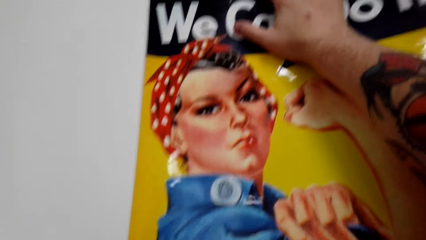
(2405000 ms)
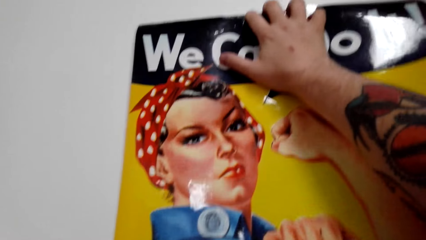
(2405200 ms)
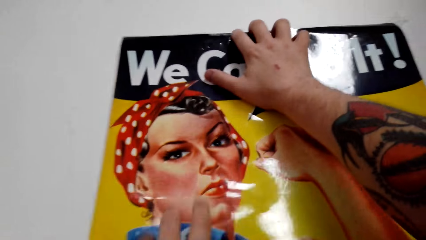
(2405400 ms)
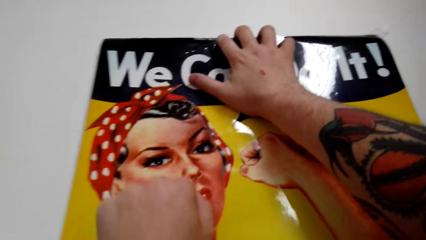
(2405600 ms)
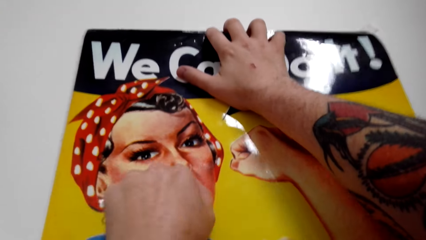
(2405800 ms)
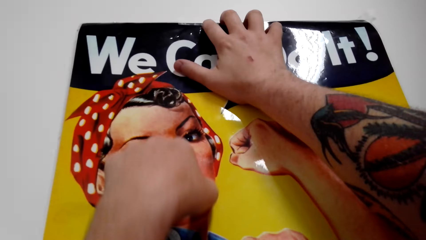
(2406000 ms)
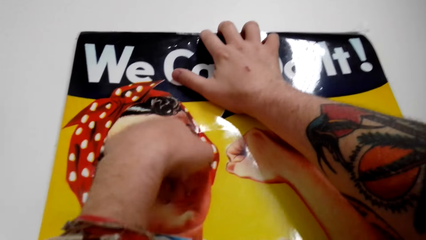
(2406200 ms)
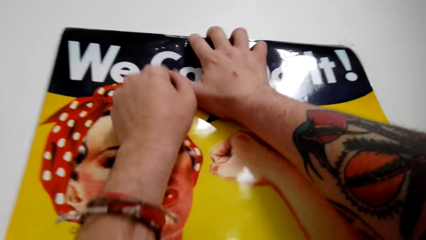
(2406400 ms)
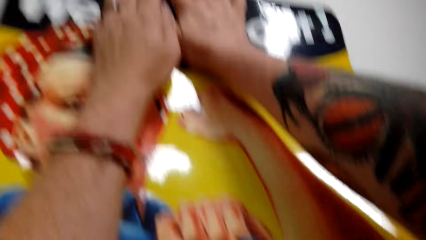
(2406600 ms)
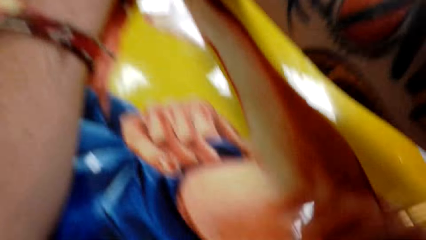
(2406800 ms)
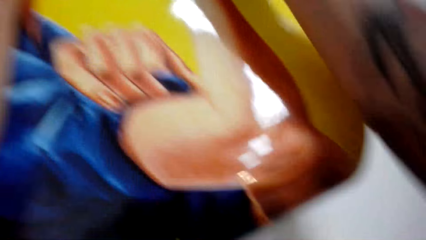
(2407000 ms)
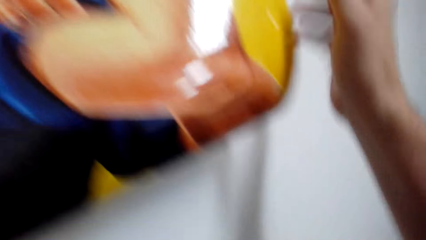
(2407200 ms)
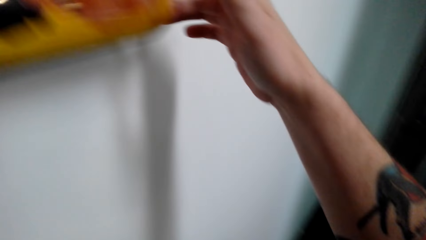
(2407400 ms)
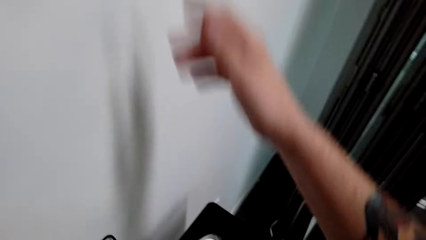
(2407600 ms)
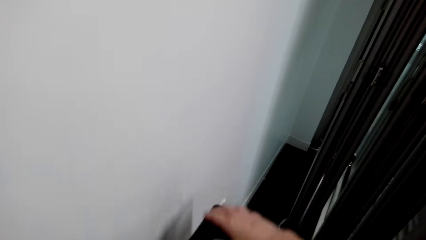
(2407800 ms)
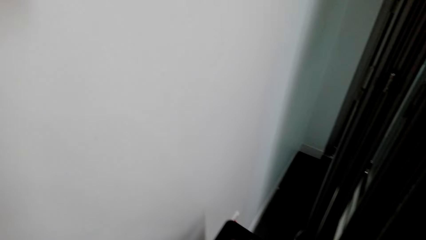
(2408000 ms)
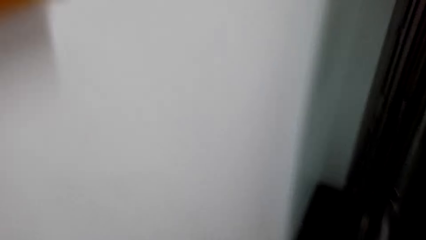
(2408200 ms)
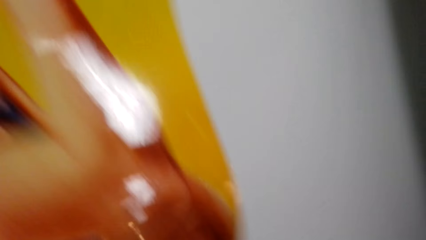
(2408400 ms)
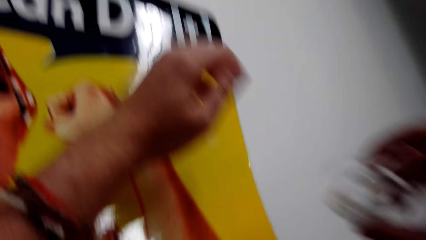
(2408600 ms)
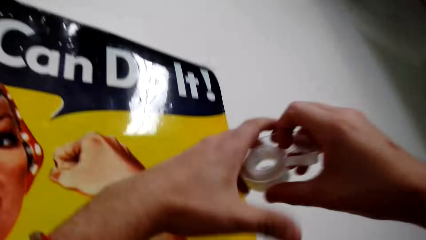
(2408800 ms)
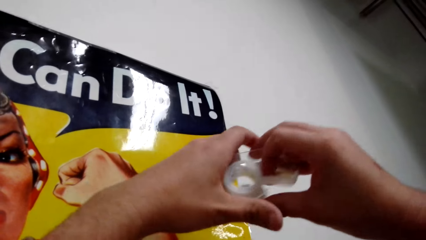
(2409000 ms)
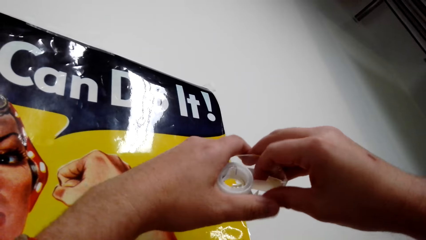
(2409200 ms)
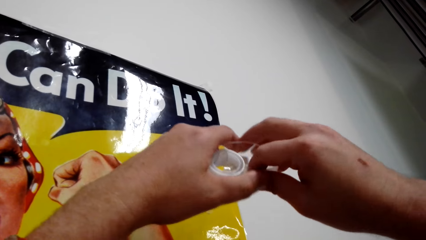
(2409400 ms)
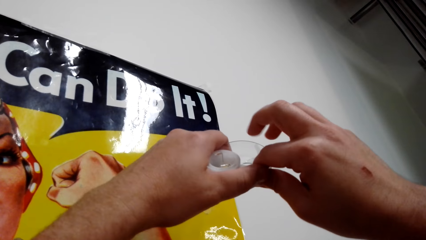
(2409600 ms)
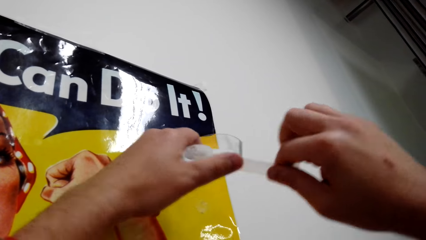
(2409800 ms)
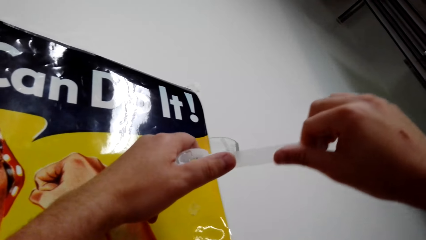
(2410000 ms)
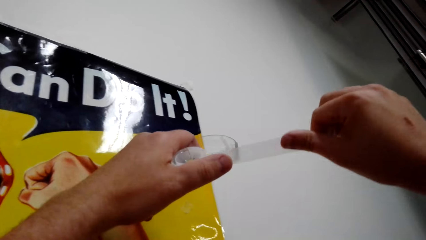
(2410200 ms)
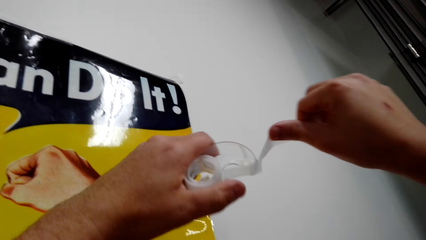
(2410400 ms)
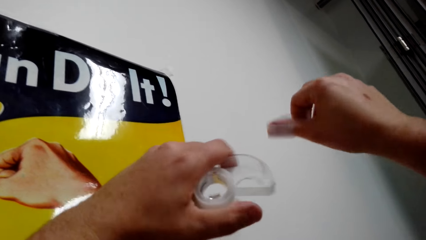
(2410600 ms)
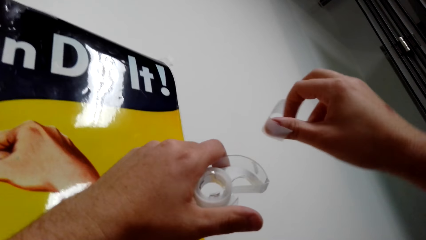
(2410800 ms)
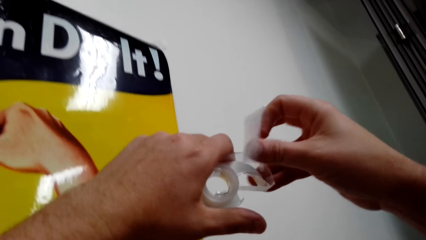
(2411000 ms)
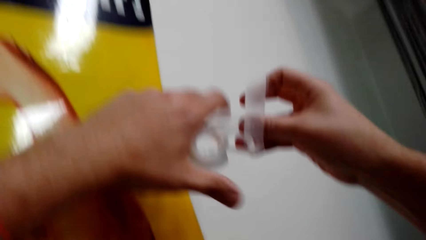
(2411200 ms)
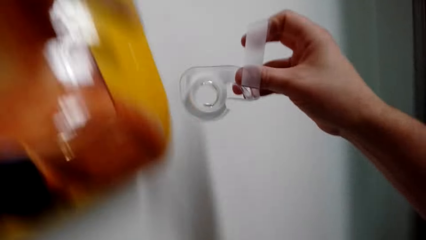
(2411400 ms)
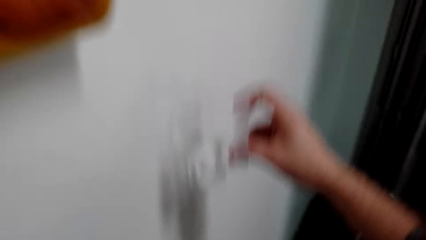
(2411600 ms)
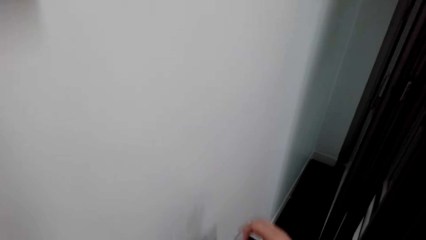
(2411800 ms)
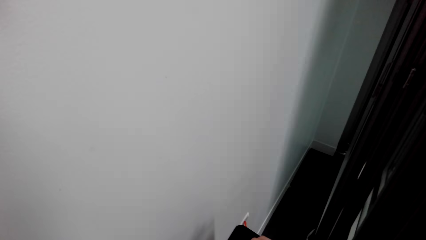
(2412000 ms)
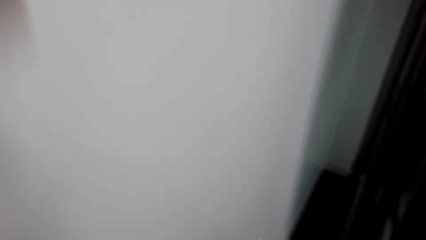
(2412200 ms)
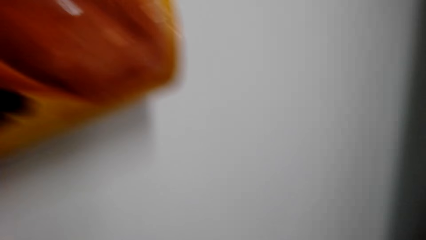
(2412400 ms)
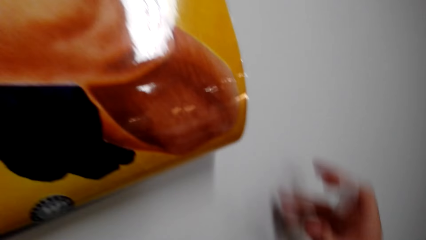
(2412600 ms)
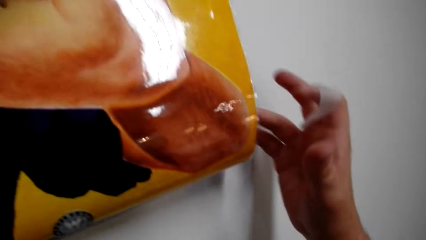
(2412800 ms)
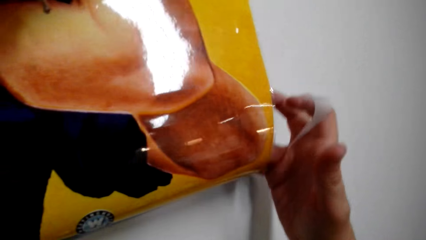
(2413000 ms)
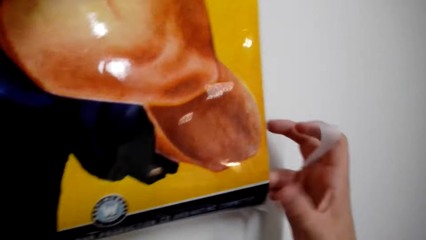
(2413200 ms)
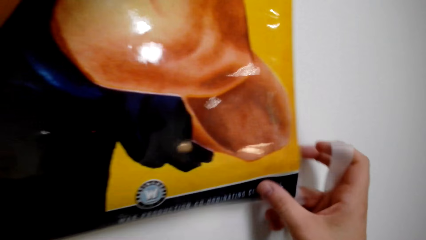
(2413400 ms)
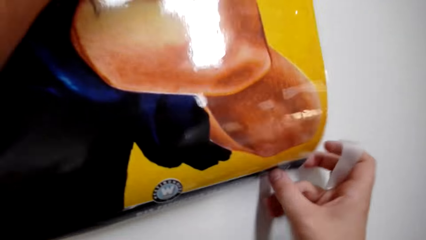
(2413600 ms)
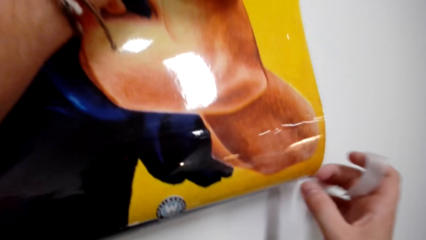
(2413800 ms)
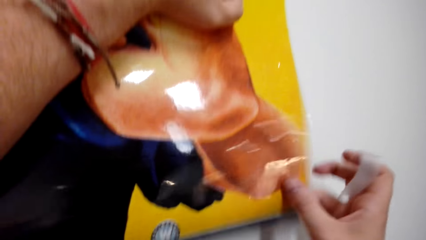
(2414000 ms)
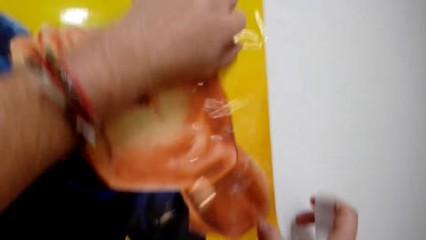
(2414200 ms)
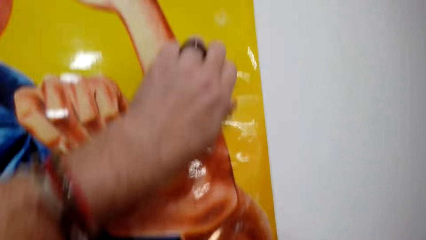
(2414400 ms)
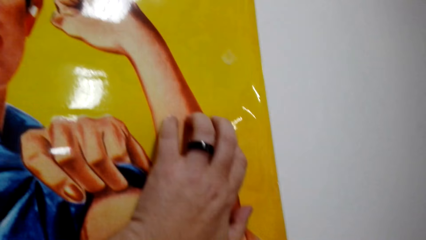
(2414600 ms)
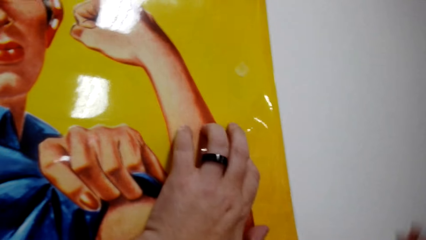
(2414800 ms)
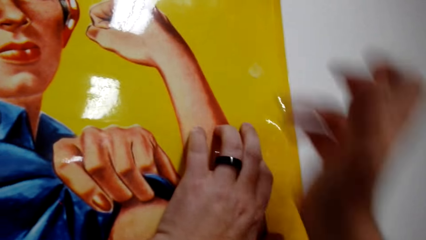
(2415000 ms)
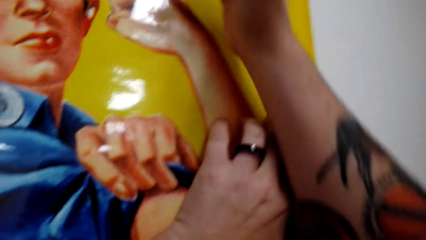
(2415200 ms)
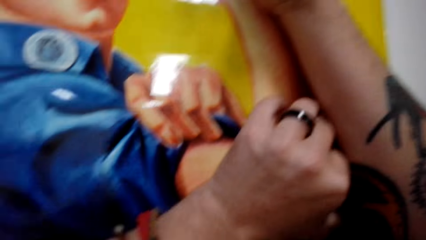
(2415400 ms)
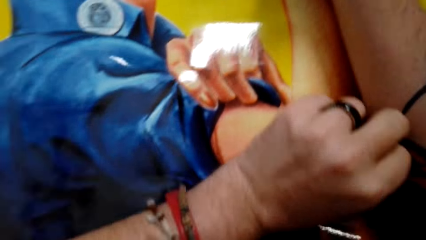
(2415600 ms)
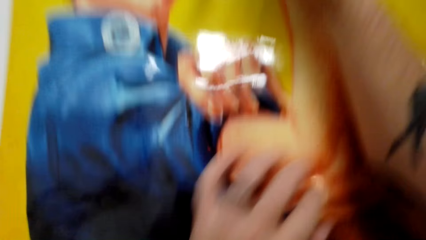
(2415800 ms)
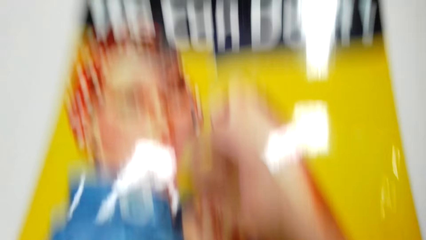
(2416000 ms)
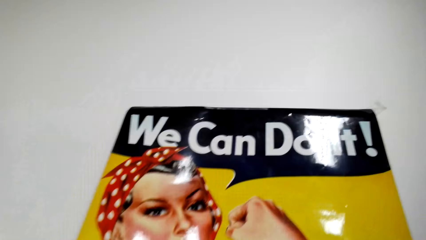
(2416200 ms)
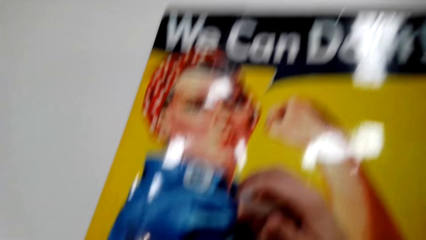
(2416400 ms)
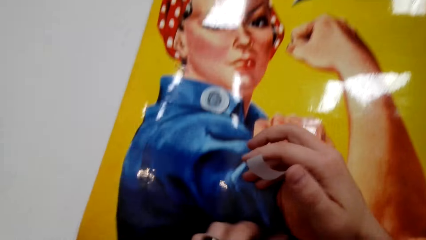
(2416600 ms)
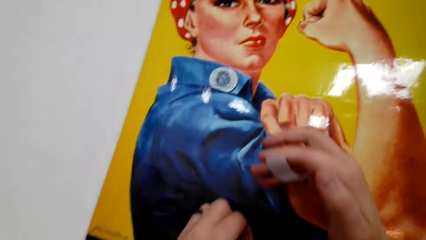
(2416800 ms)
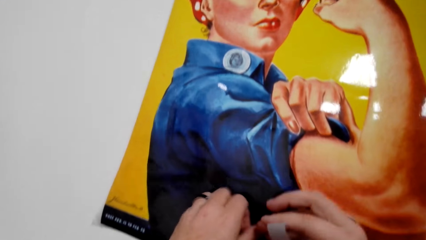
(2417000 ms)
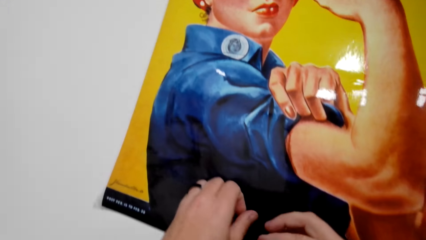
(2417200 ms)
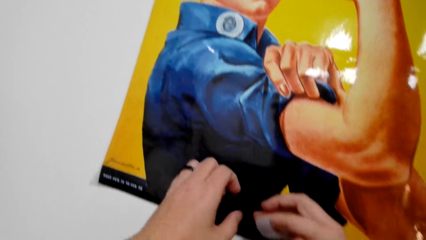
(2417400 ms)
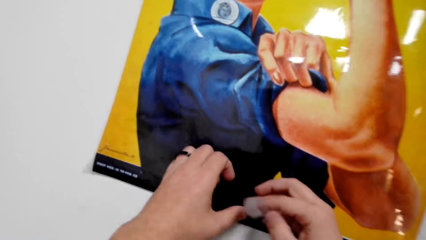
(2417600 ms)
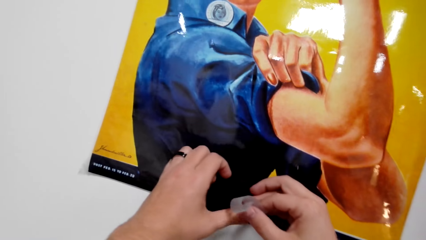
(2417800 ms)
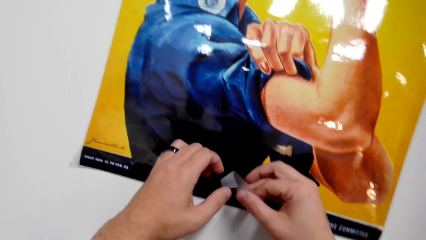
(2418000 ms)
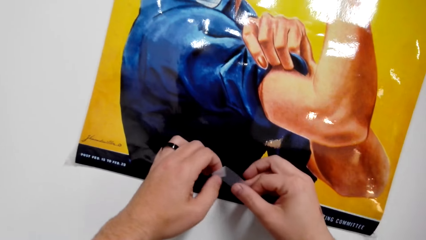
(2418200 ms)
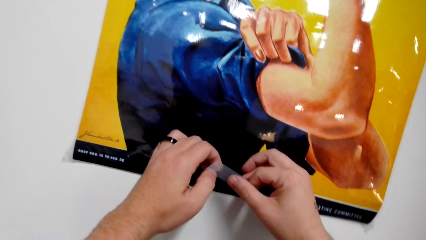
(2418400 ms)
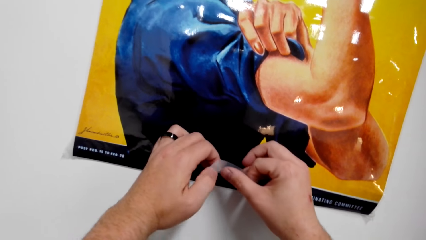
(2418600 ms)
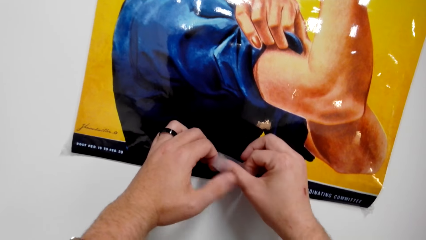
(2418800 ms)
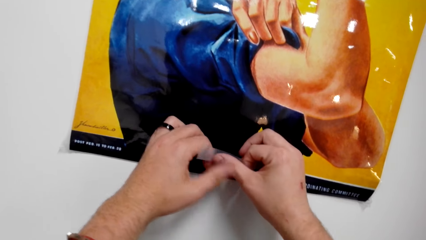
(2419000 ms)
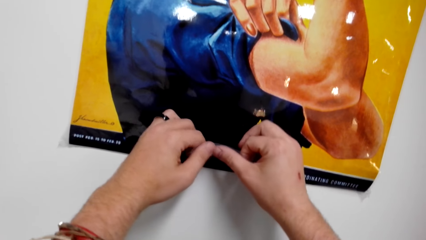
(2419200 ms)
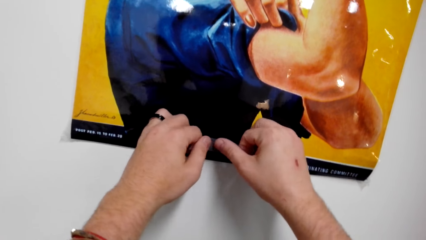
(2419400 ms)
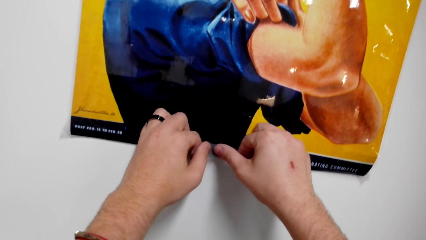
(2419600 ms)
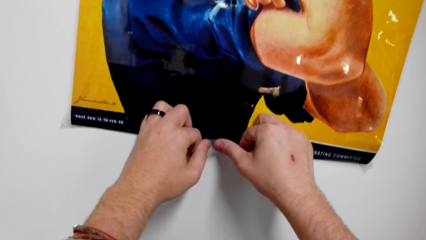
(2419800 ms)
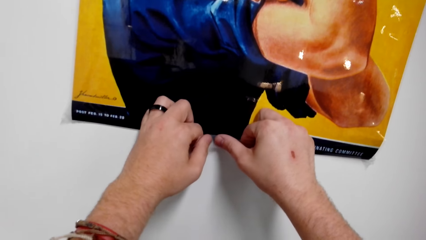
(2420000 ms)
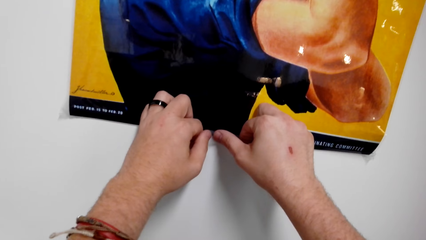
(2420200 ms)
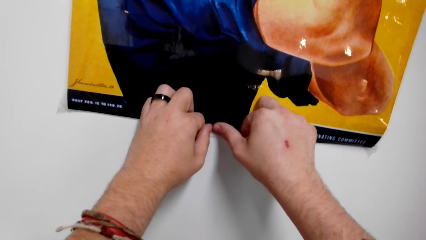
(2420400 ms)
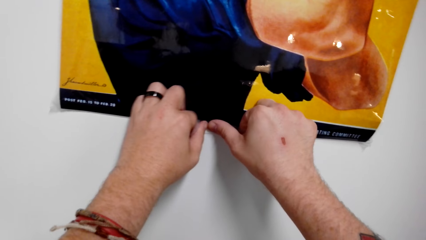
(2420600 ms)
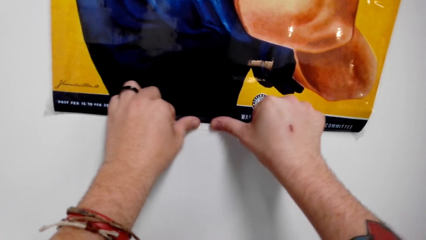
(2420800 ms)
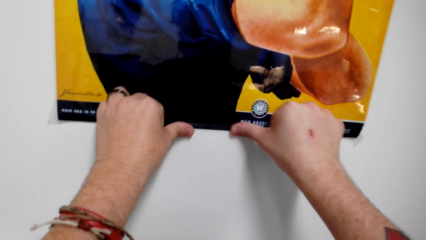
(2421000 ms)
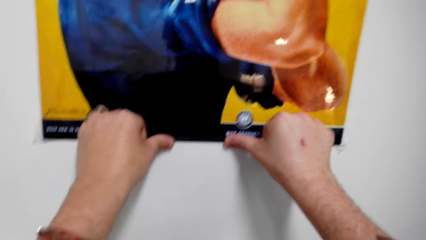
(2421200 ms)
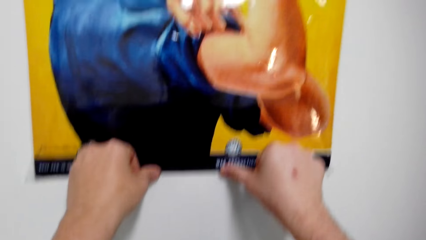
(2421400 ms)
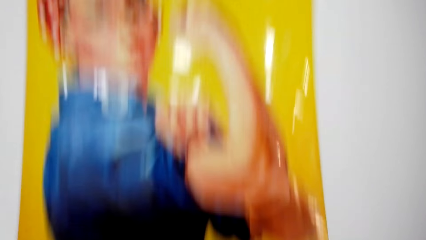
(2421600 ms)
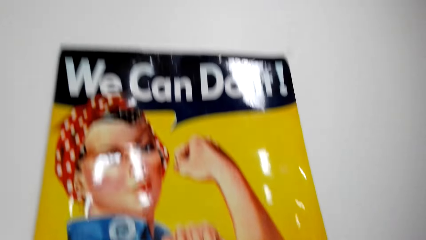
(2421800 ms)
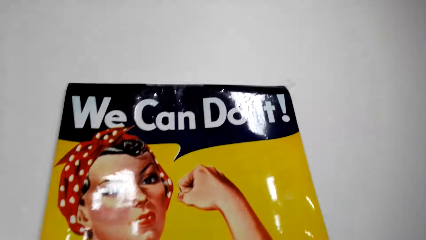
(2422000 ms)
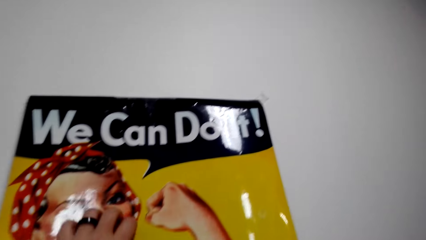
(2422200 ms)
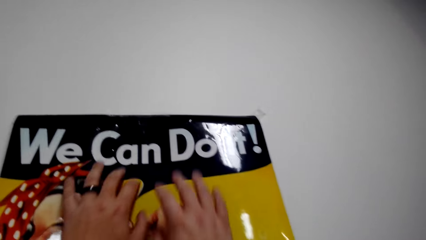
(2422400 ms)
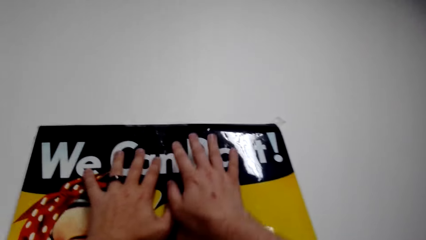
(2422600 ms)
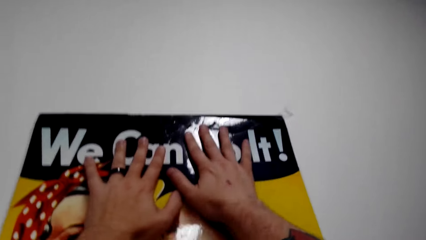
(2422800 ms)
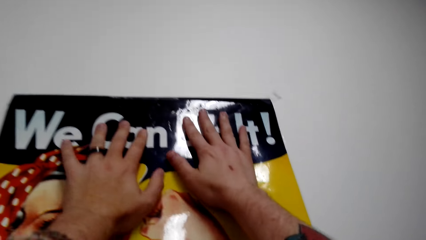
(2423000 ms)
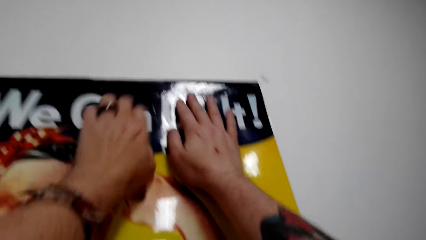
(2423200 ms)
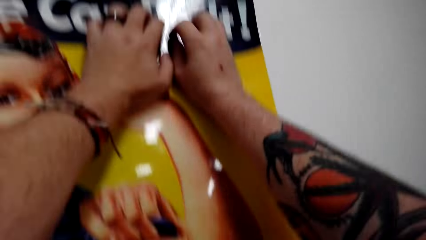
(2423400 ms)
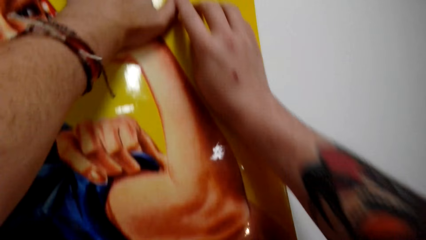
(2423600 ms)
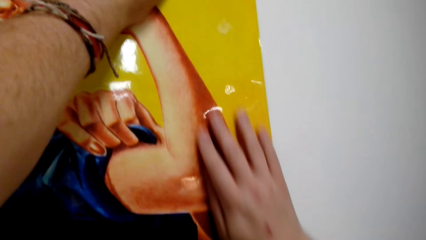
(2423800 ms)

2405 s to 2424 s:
The camera wearer cuts the masking tape. They drop the roll of masking tape on the table. They align the painting. They stick the masking tape on the painting.
